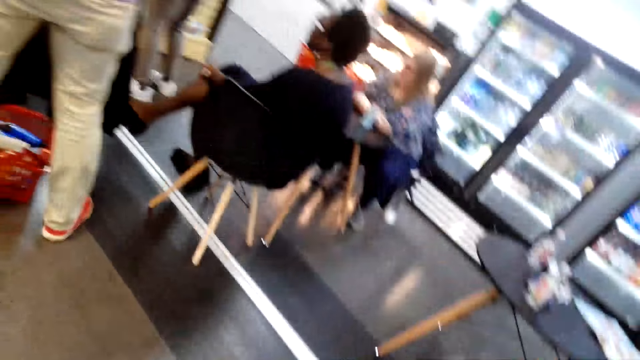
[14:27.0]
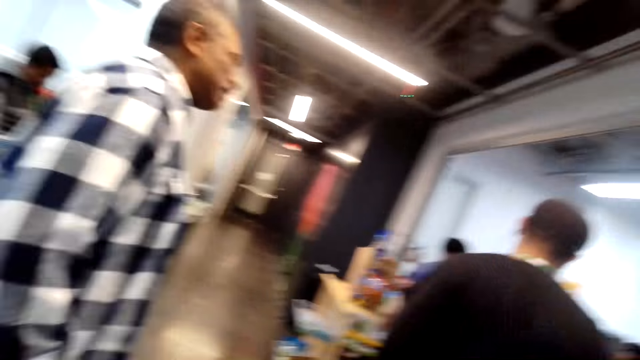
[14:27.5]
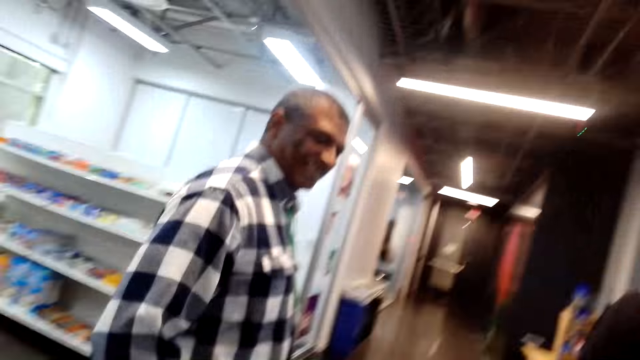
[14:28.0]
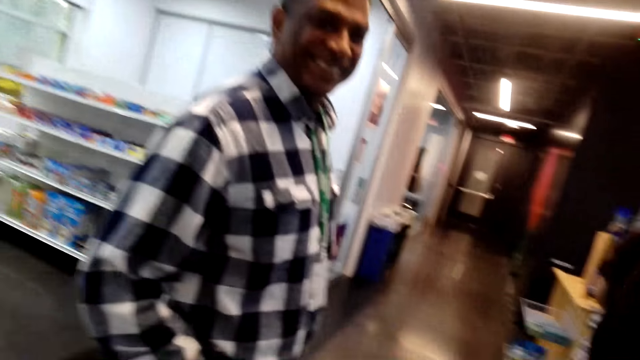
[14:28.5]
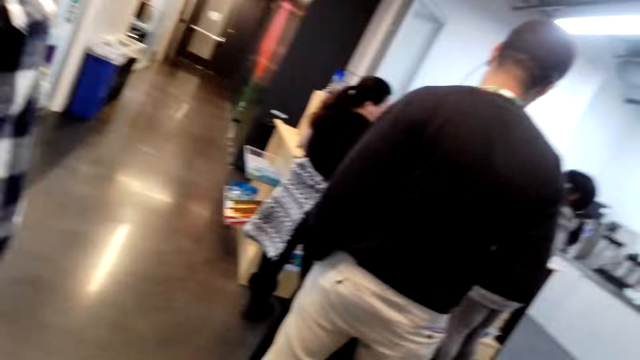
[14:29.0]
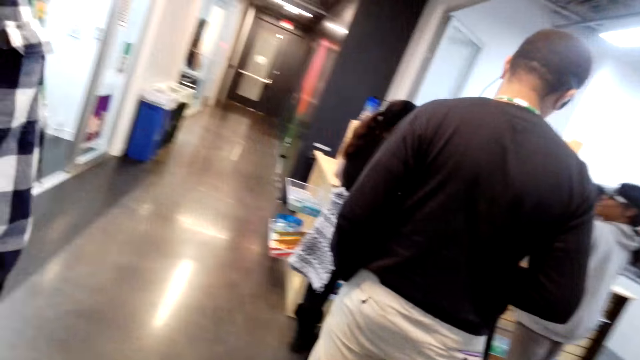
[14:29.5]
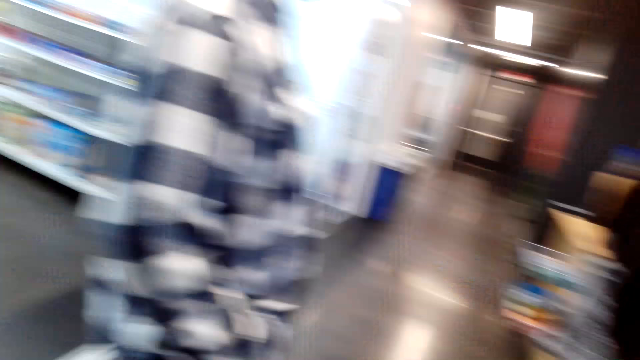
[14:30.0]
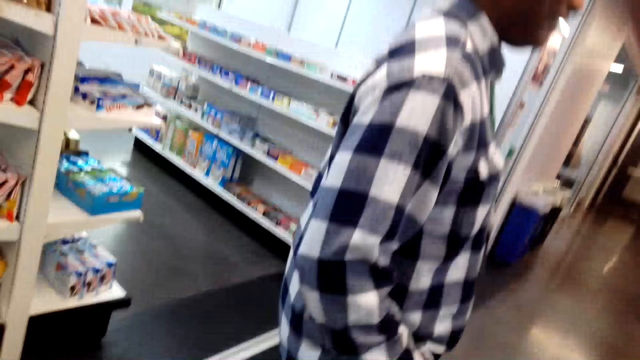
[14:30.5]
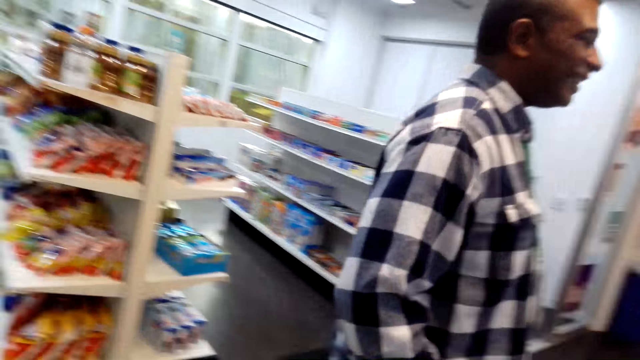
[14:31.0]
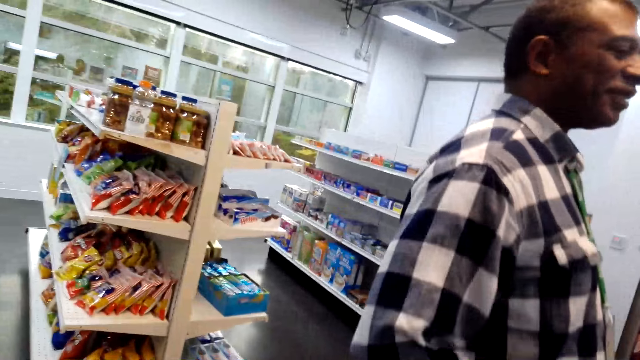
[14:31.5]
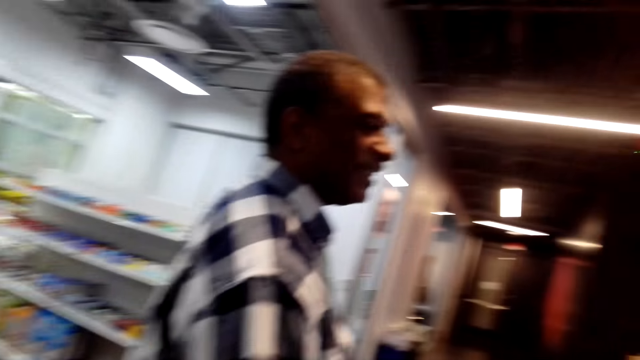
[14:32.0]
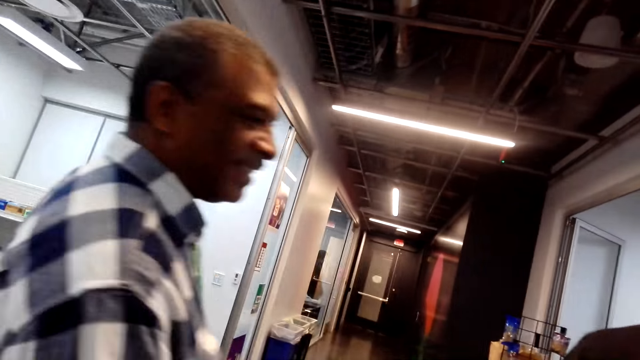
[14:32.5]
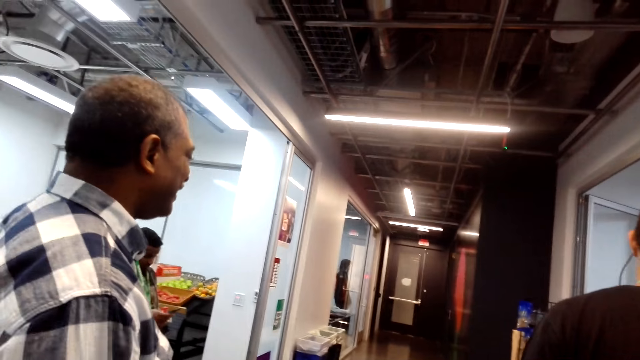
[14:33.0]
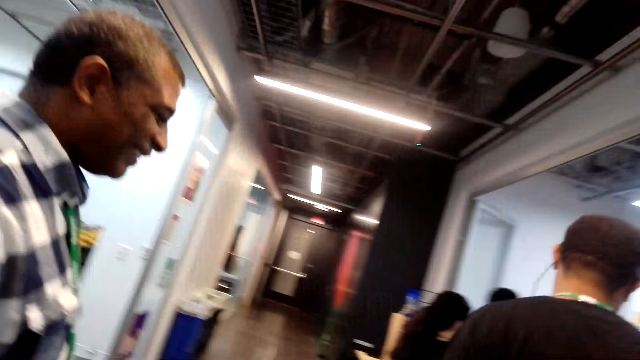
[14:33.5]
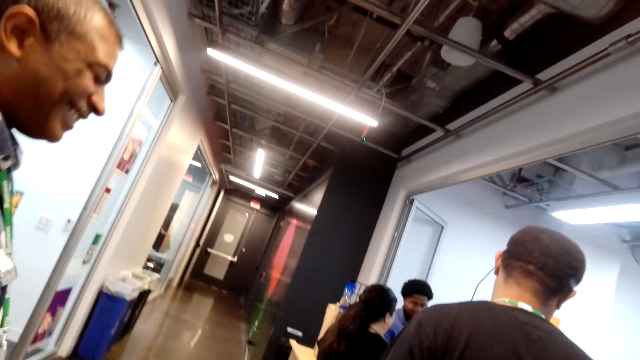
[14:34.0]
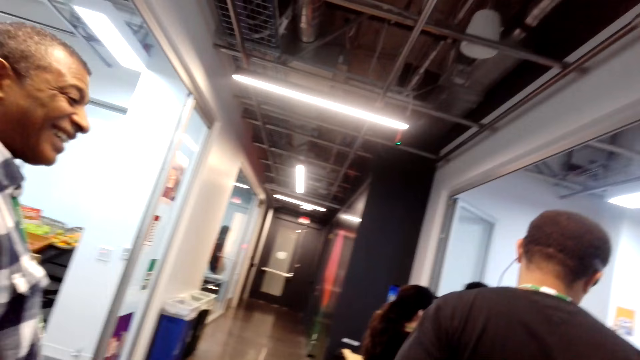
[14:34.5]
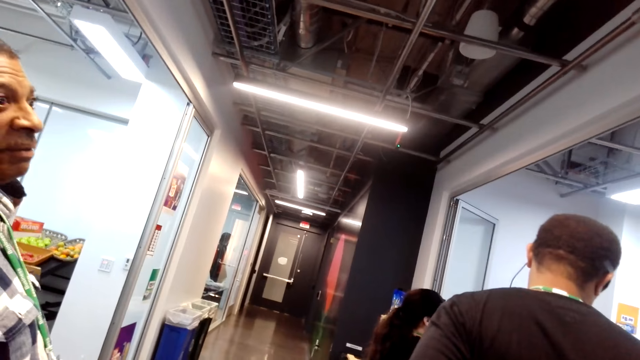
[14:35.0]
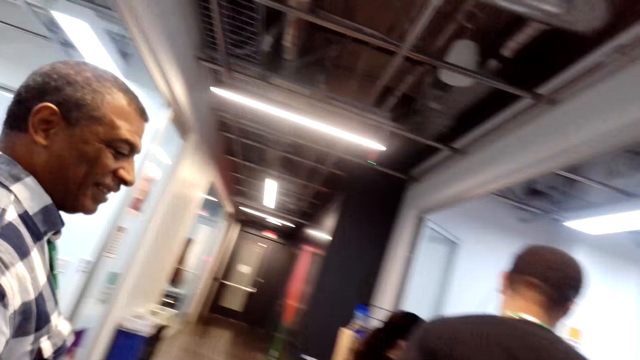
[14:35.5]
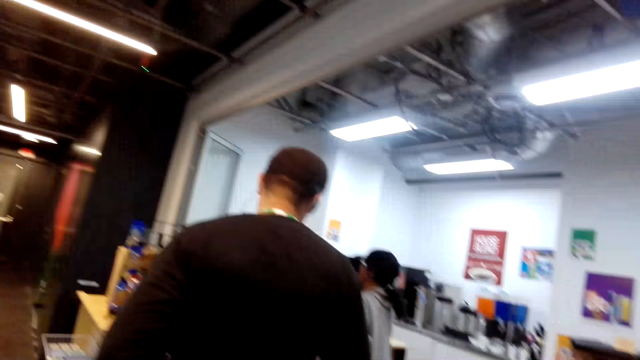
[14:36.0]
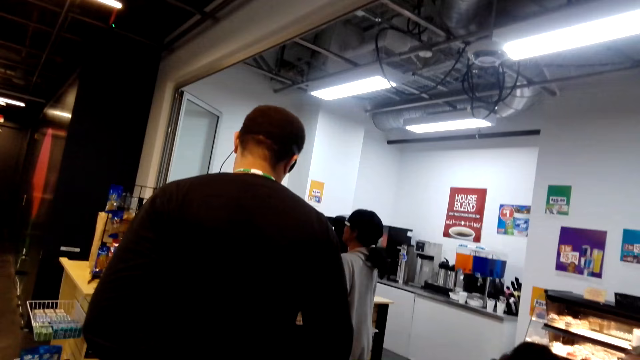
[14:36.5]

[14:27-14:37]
The camera wearer looks around. They talk. They look around the supermarket. A man laughs.

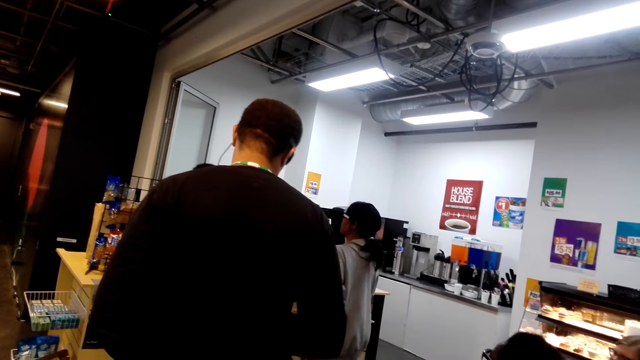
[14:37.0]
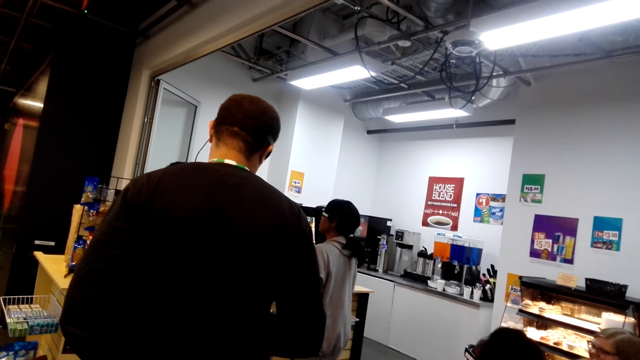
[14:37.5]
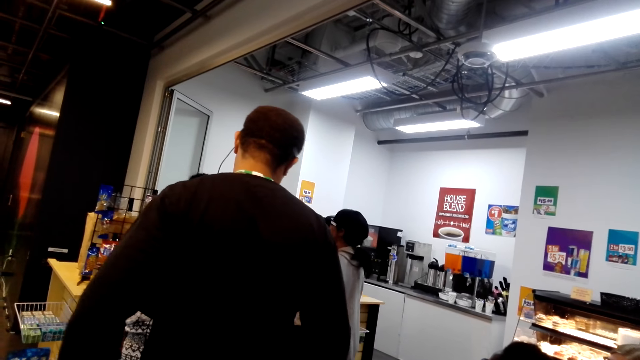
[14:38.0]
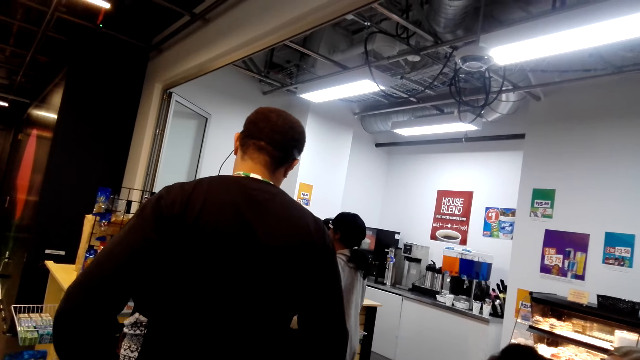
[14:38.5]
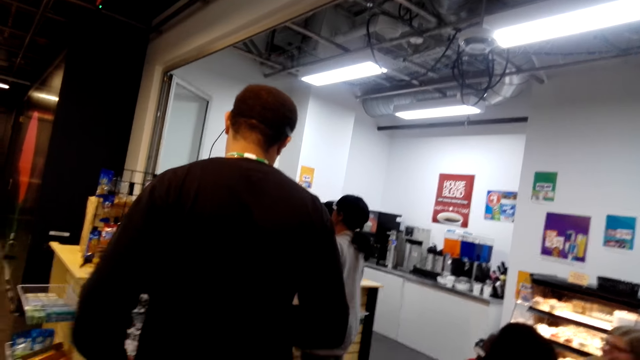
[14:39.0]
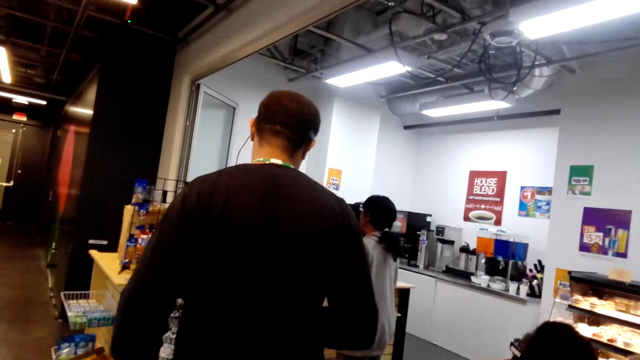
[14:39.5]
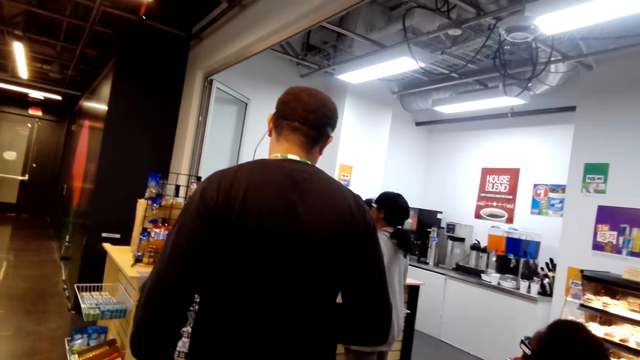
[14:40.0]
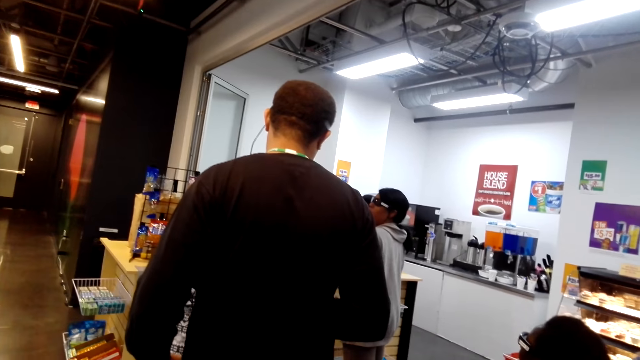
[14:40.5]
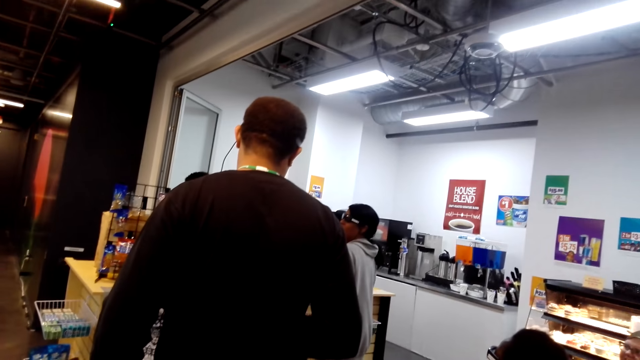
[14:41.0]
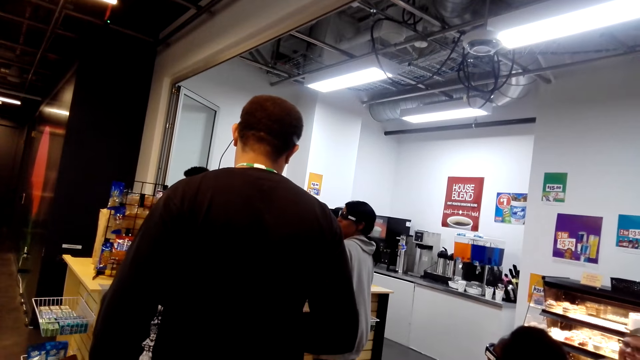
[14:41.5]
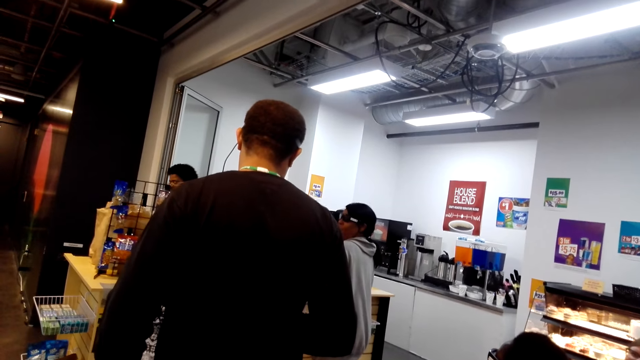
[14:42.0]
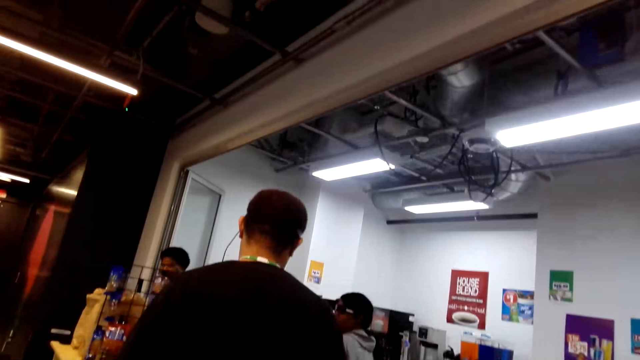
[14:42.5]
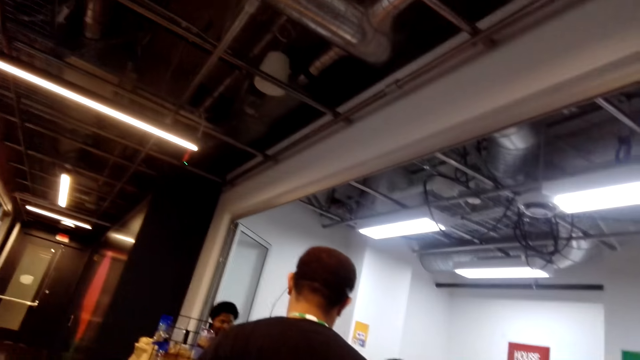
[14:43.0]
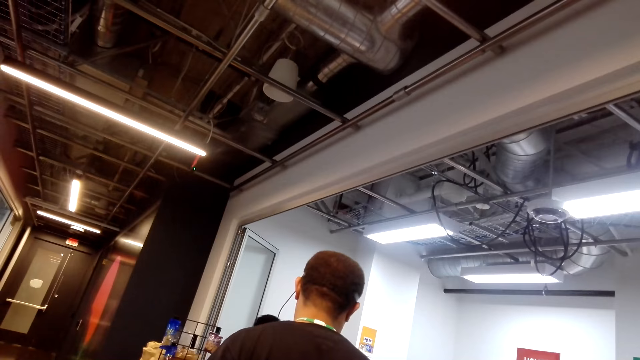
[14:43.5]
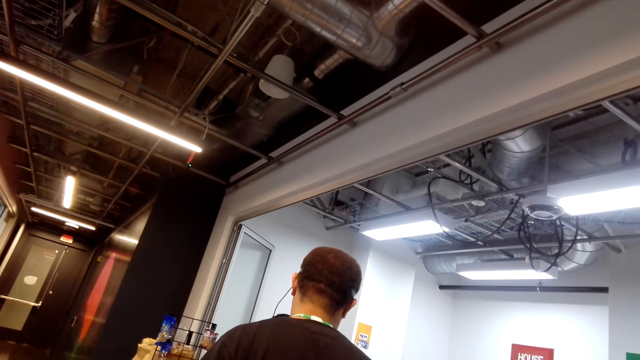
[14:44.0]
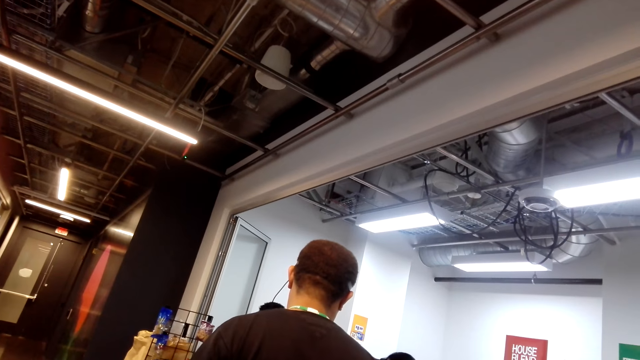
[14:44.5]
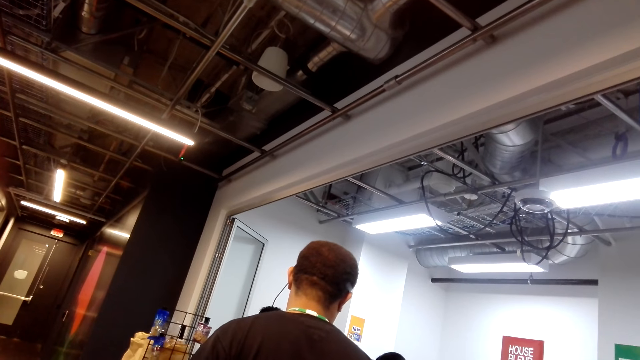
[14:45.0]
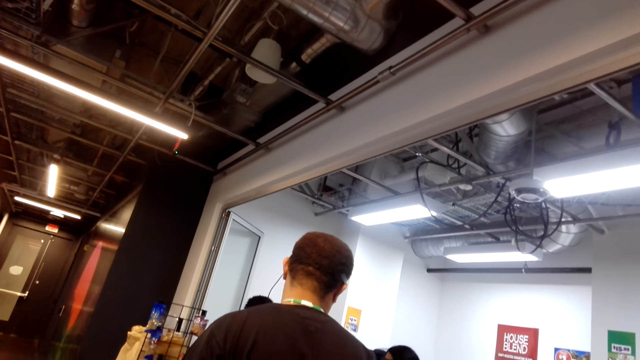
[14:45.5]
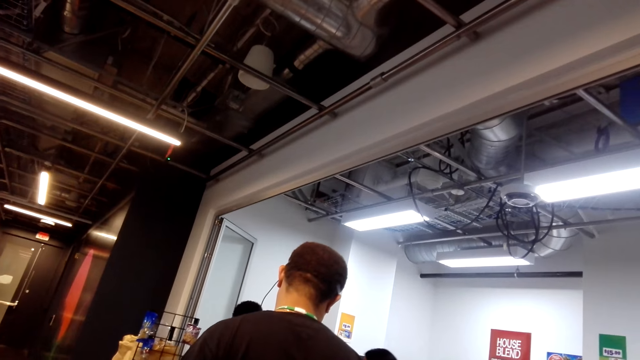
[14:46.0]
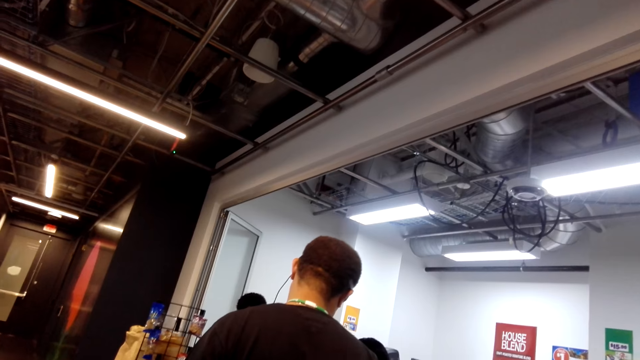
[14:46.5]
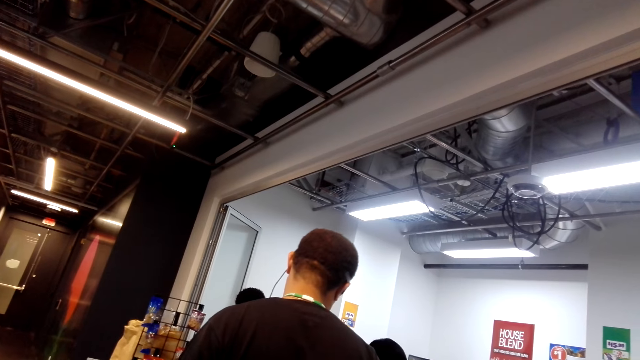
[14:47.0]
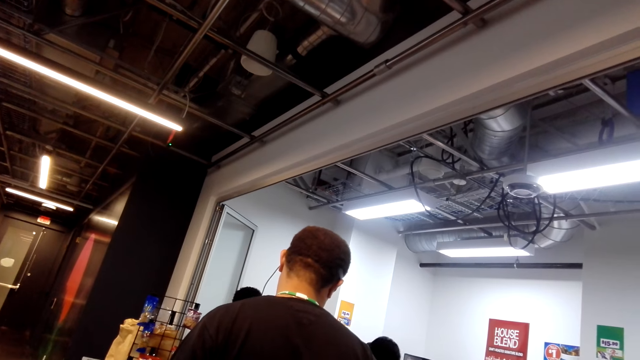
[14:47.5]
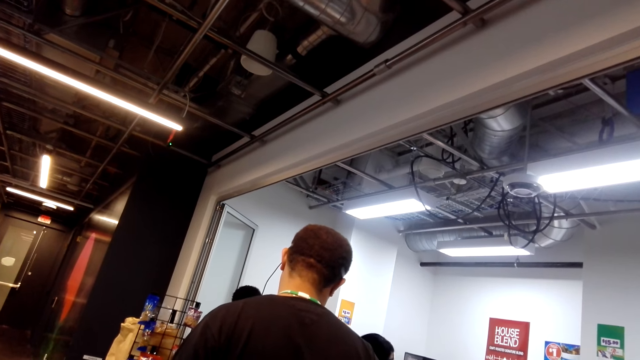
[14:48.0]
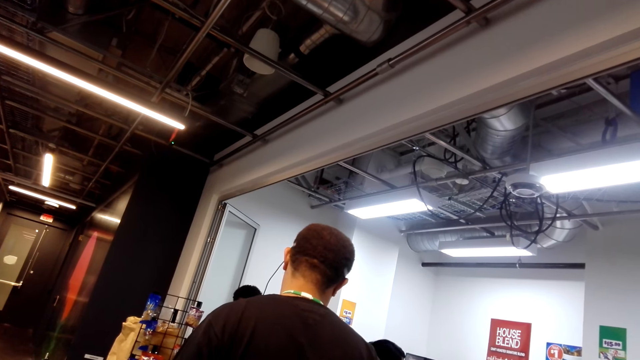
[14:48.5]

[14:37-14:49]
The camera wearer looks around. They queue the line. A man walks around.
